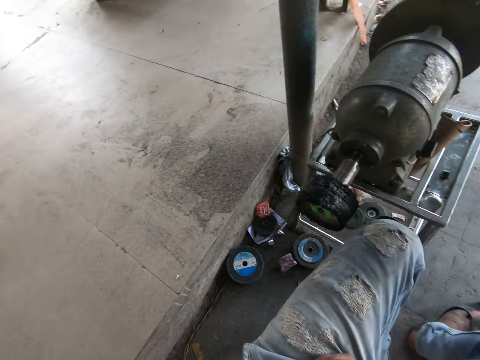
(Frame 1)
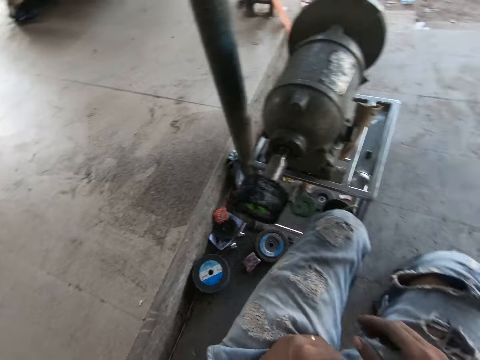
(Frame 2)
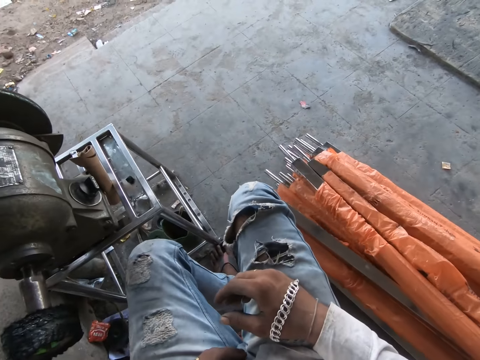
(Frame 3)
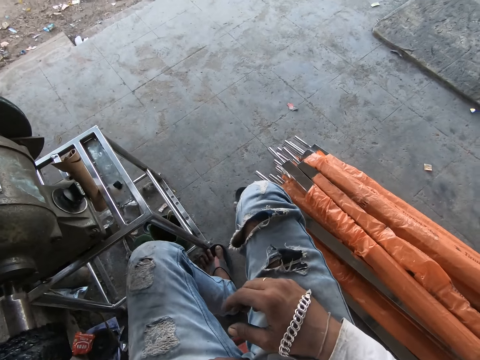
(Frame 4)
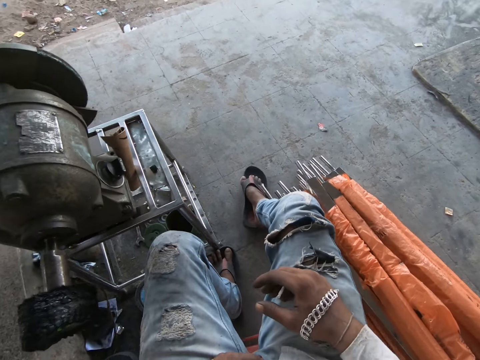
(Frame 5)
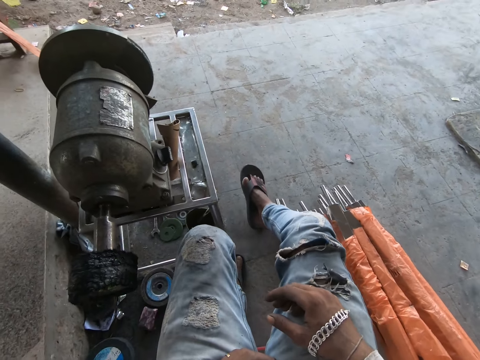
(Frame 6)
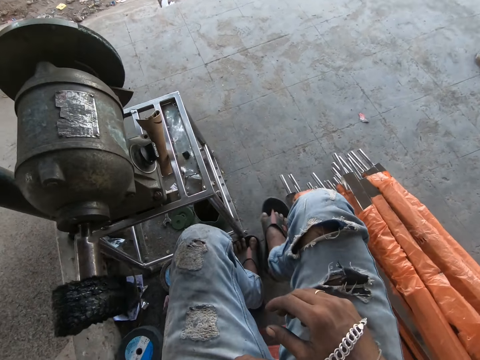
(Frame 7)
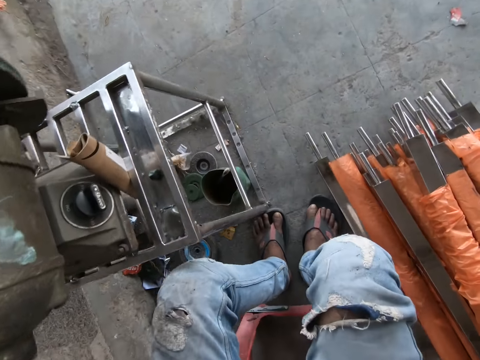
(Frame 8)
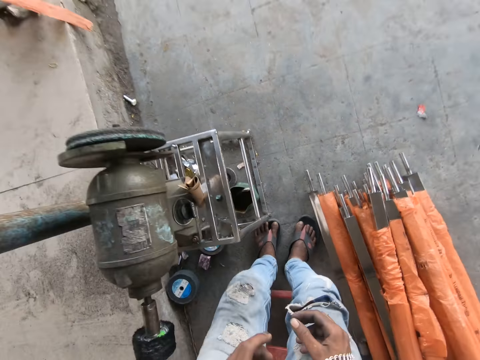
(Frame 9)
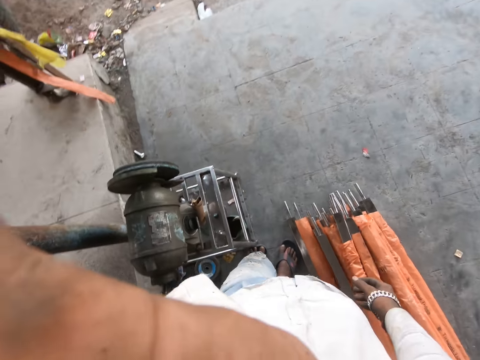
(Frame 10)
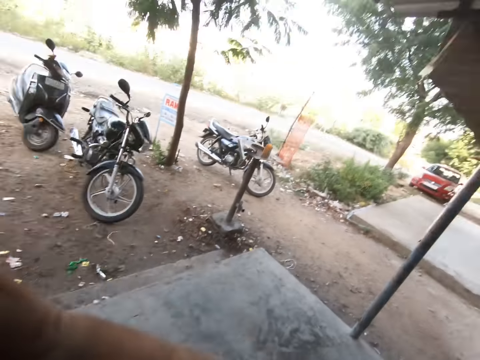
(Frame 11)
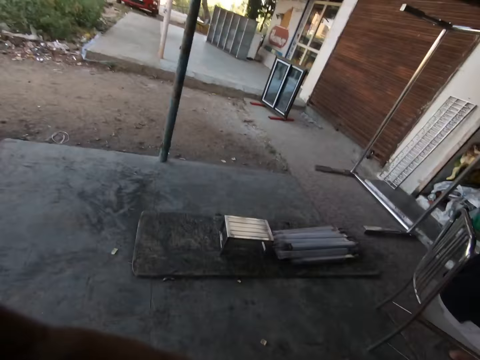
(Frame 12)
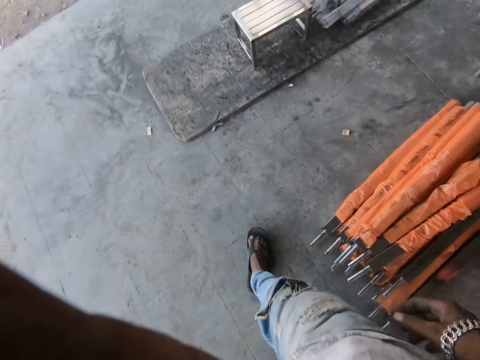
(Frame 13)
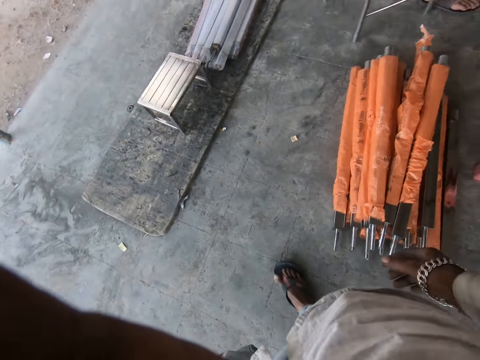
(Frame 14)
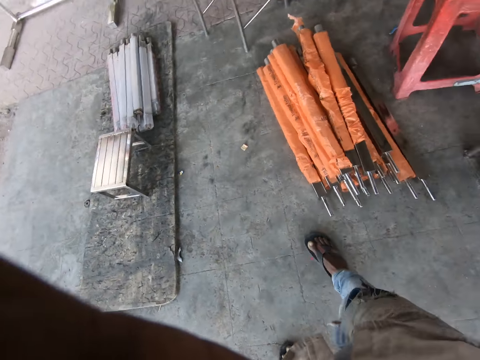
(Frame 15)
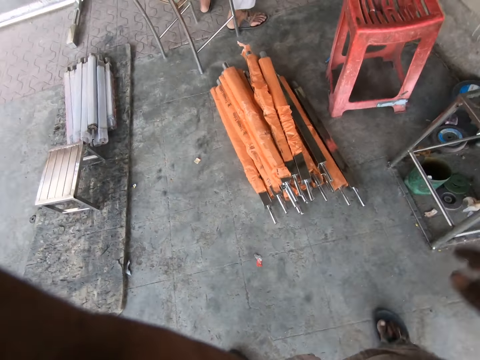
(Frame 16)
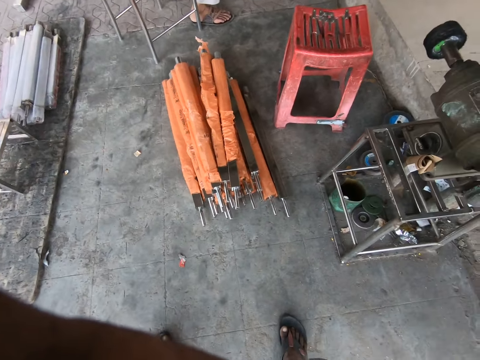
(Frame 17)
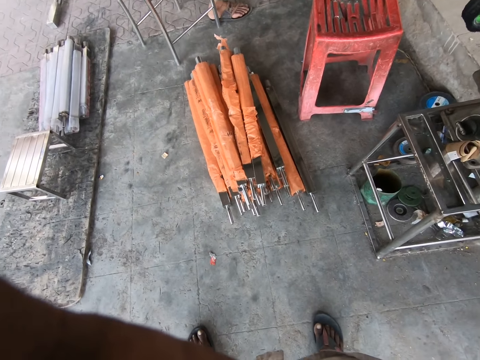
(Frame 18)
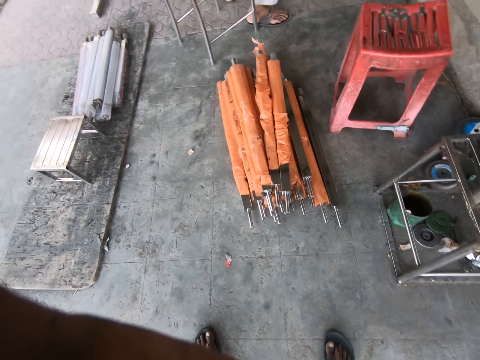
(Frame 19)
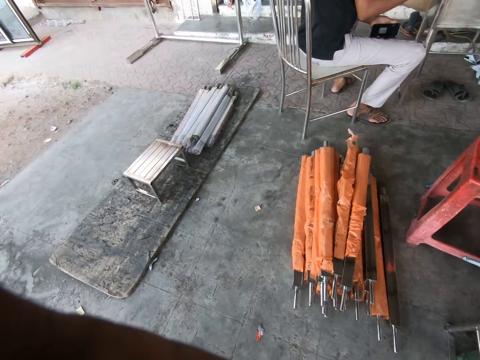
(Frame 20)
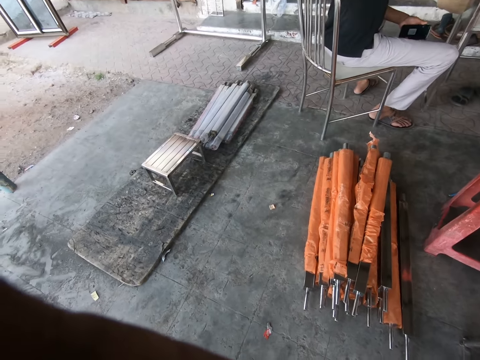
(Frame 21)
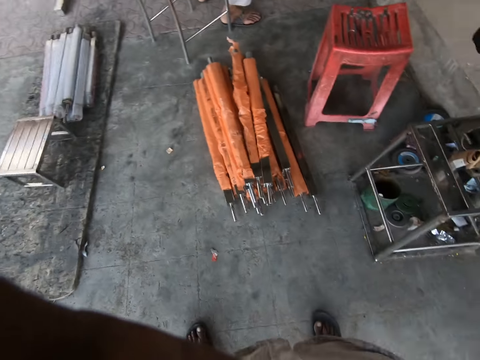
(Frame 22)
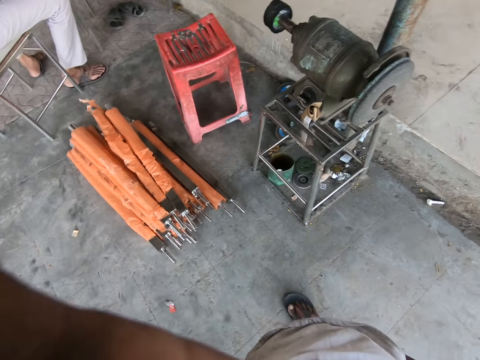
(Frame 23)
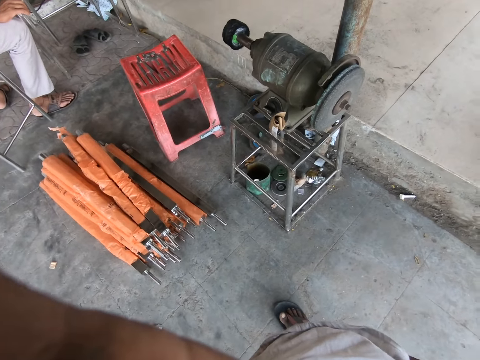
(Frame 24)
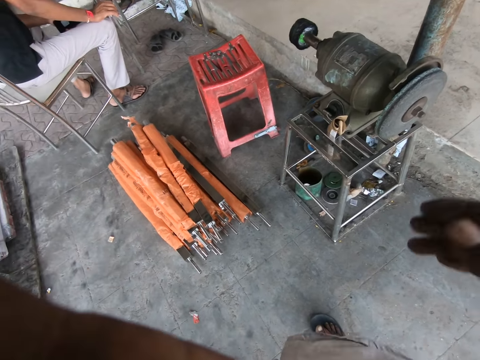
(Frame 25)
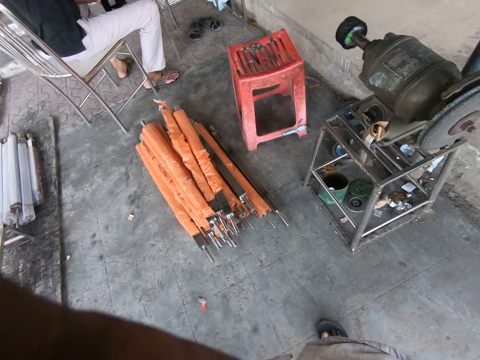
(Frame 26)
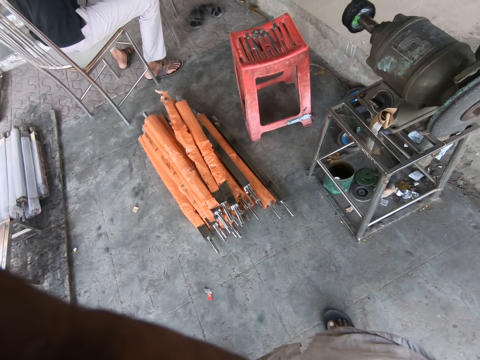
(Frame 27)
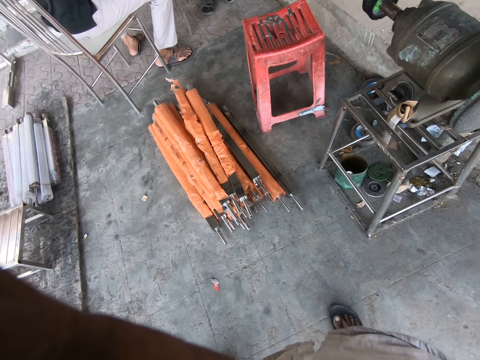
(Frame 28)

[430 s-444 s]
The camera wearer looks around. He puts on a sandal. He stands up. He adjusts a camera on his head with his left hand. He adjusts the camera on his head with both hands.

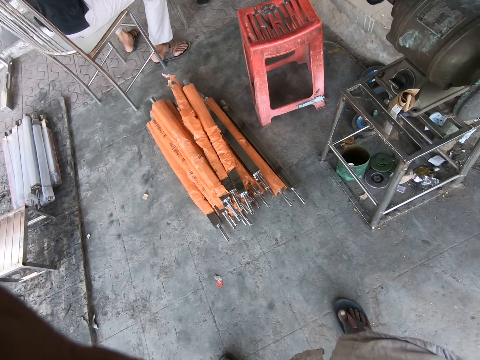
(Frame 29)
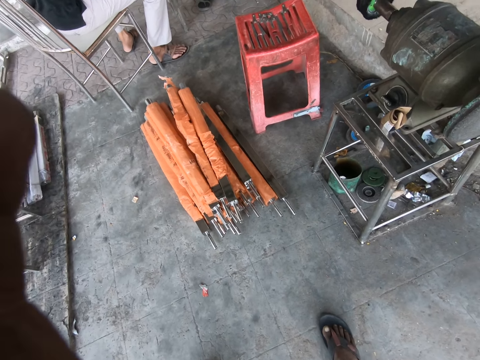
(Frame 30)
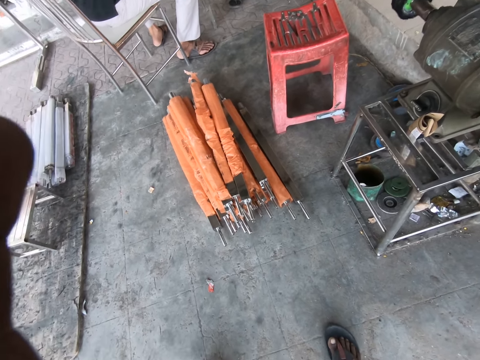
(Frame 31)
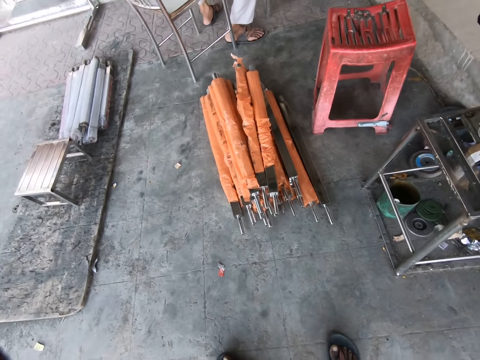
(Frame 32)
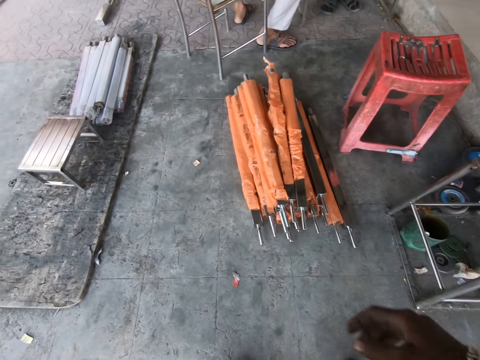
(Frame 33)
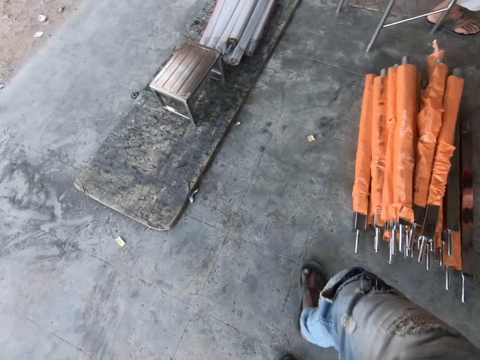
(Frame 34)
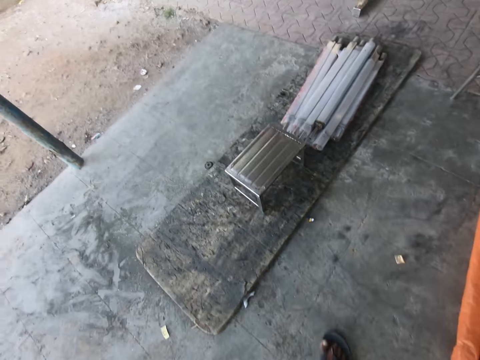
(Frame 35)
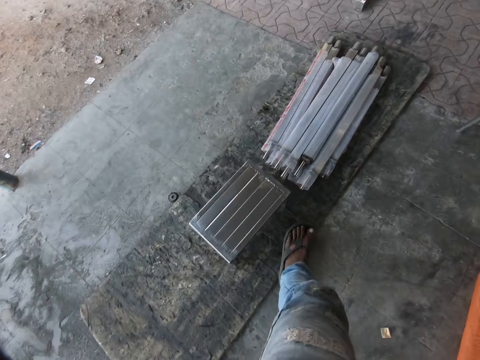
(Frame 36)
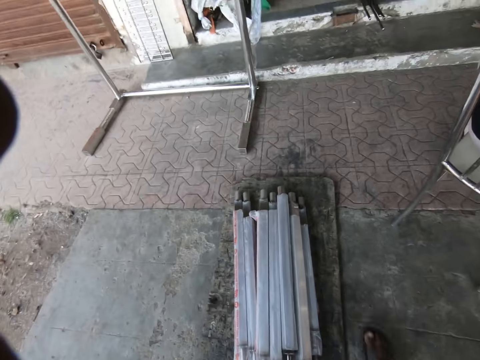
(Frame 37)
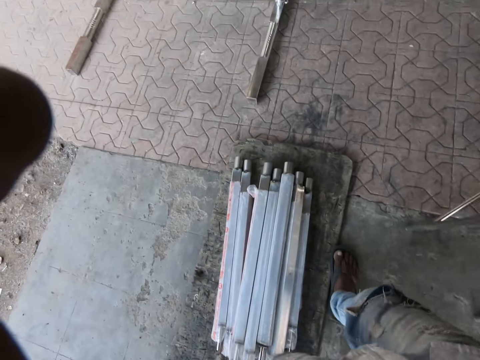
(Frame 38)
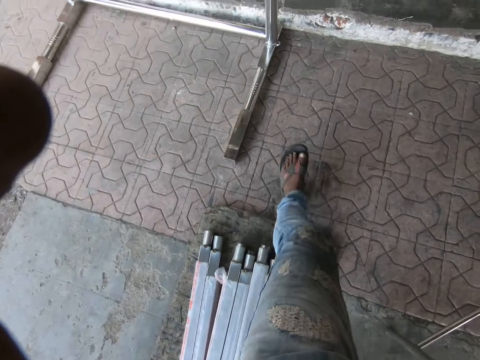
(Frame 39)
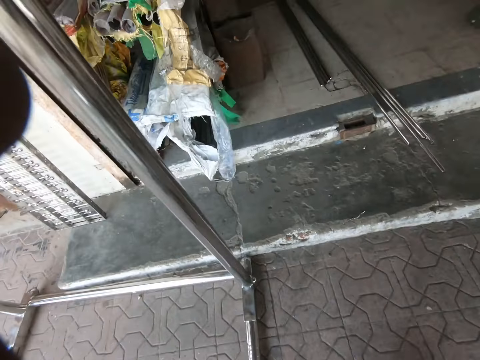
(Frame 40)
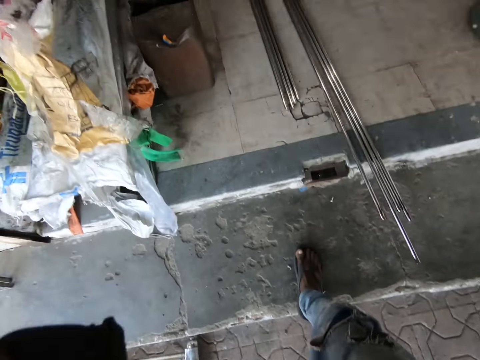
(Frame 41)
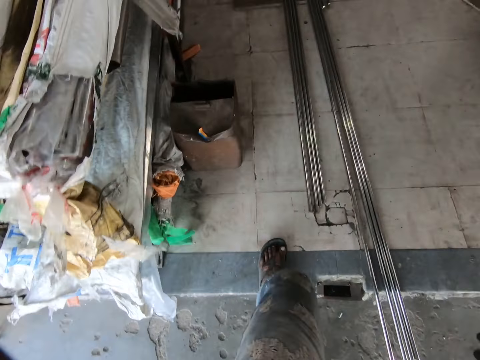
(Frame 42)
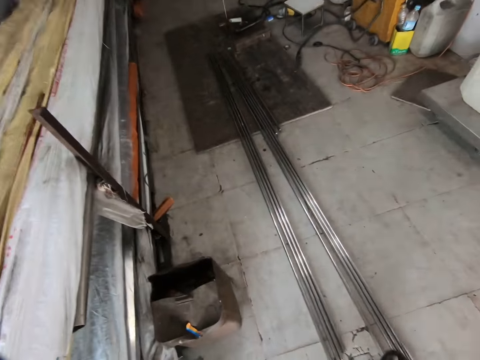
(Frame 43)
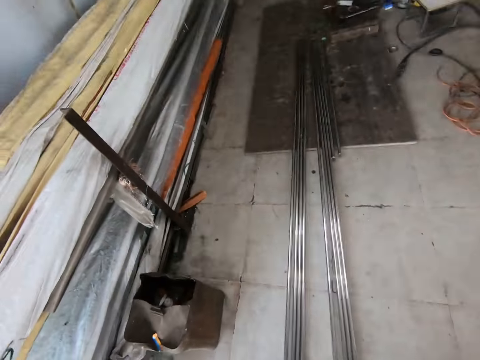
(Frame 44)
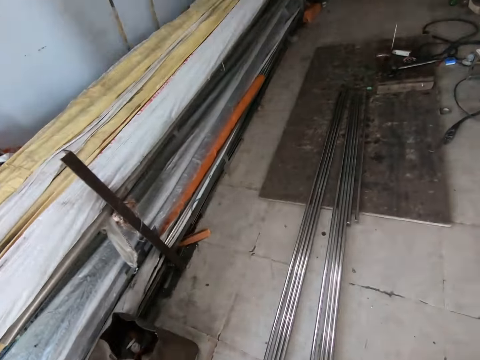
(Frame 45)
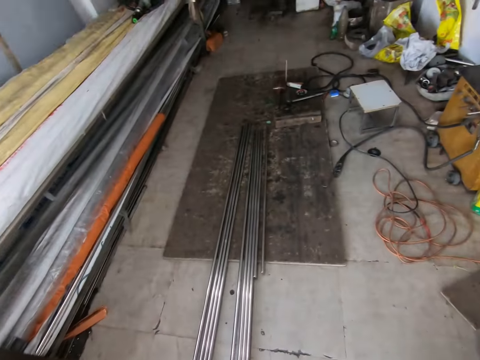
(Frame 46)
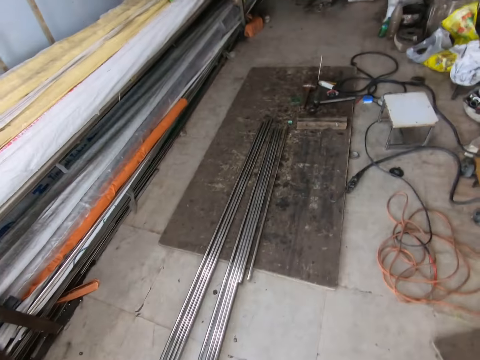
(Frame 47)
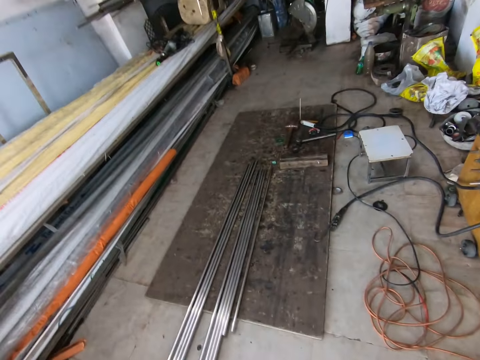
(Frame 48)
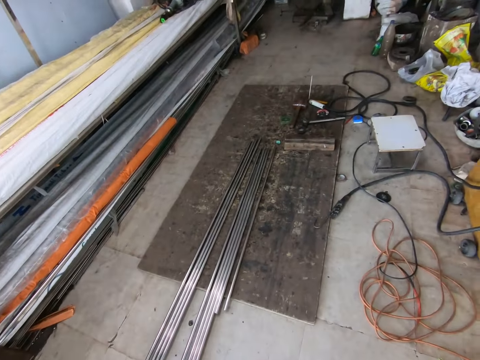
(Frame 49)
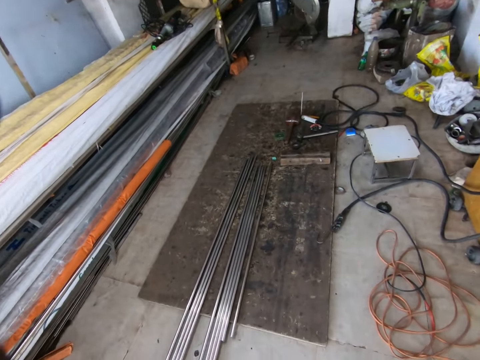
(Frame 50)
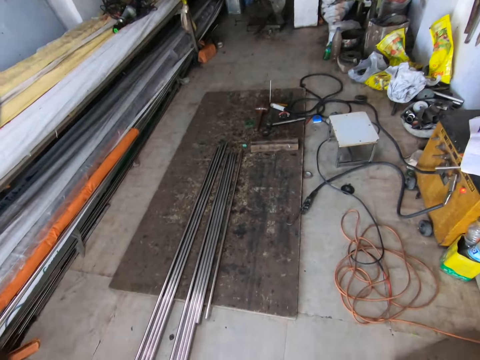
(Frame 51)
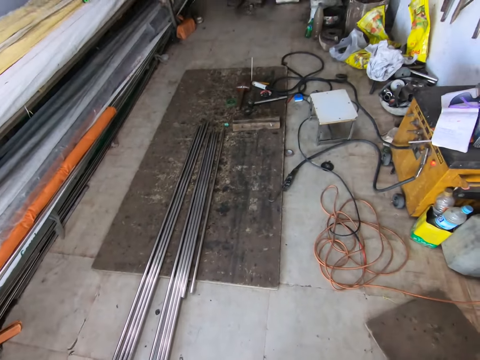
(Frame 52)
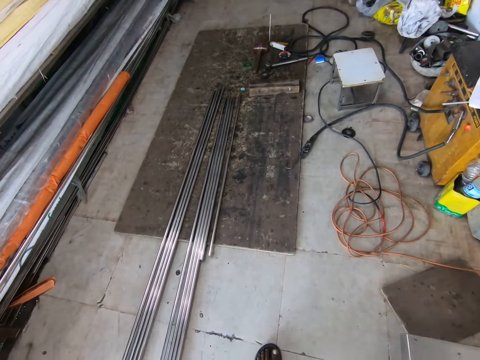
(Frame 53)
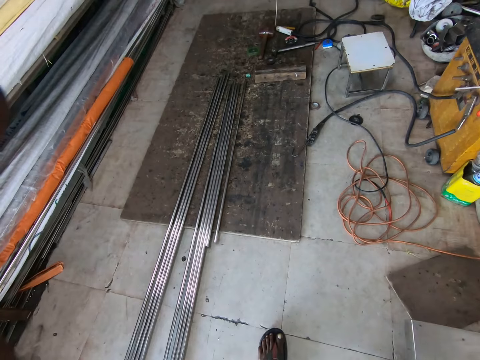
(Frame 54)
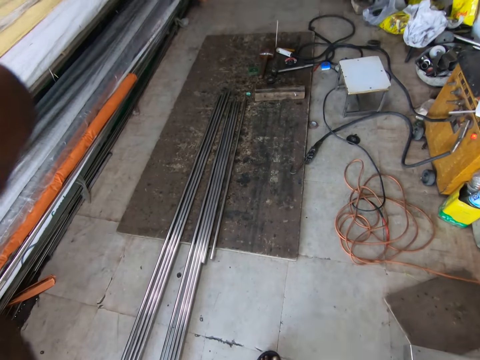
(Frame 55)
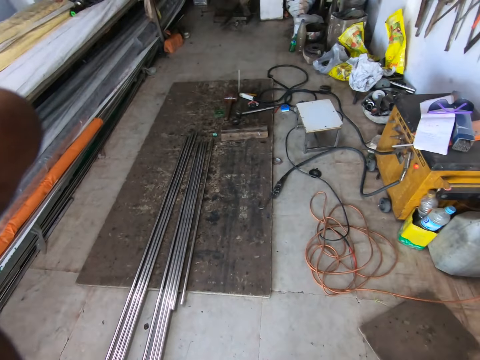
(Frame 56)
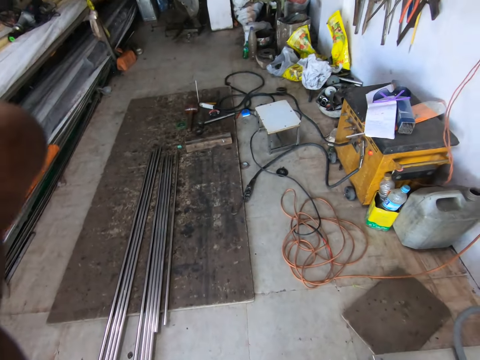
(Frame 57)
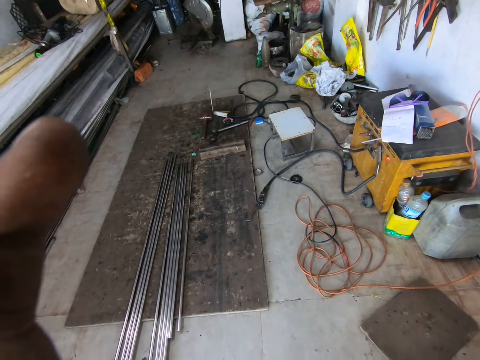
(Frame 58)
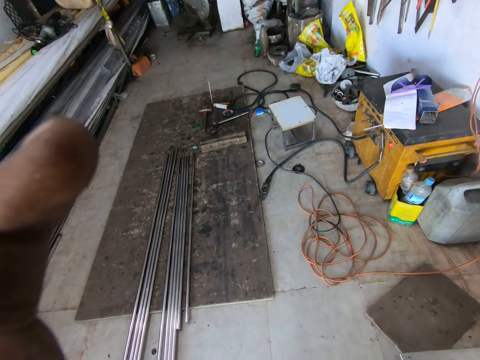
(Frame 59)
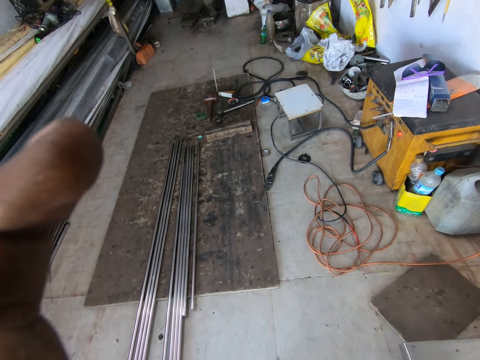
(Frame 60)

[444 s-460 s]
The camera wearer adjusts the camera on his head with his left hand. He walks around. He looks around. He adjusts the camera.
